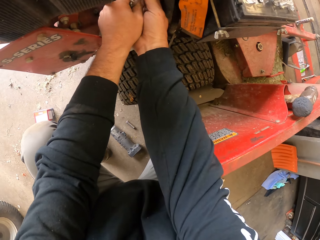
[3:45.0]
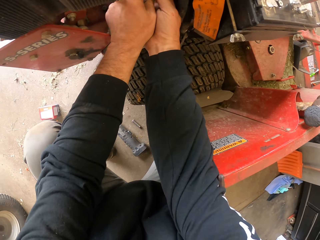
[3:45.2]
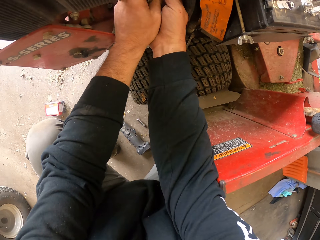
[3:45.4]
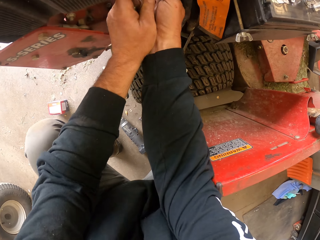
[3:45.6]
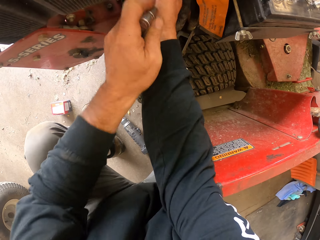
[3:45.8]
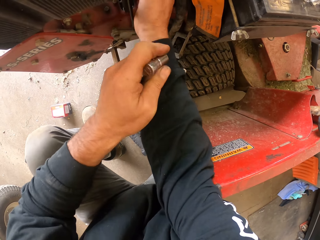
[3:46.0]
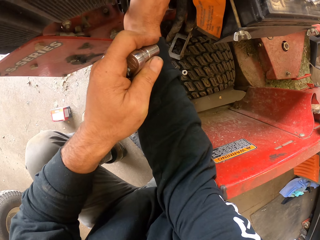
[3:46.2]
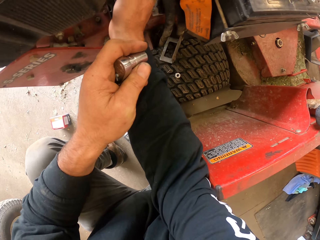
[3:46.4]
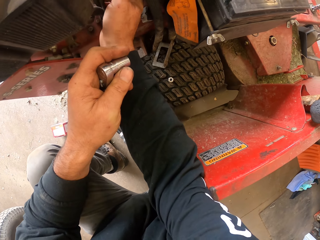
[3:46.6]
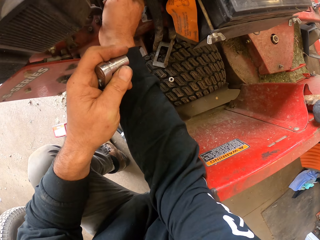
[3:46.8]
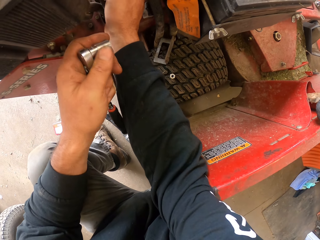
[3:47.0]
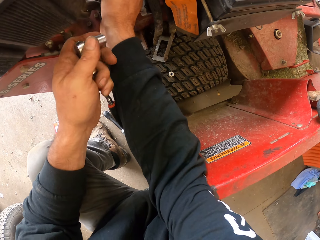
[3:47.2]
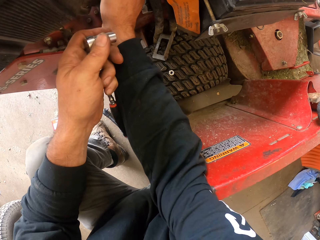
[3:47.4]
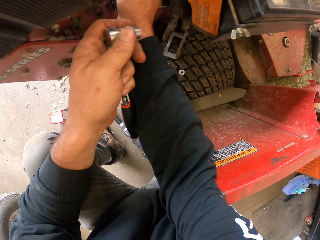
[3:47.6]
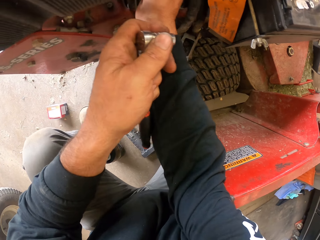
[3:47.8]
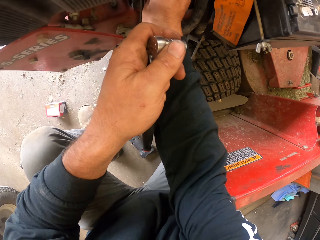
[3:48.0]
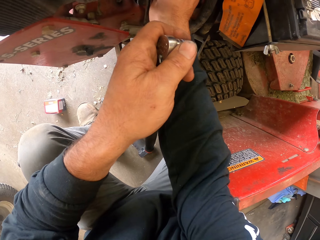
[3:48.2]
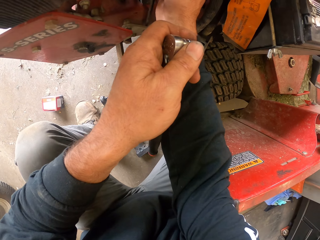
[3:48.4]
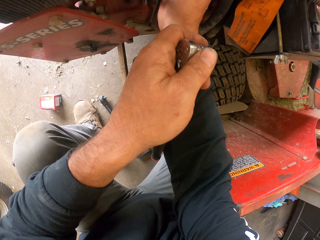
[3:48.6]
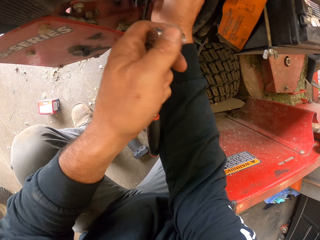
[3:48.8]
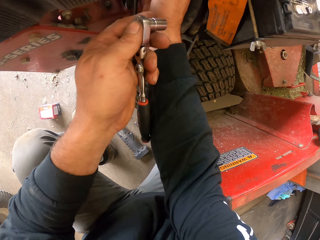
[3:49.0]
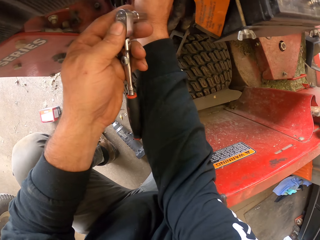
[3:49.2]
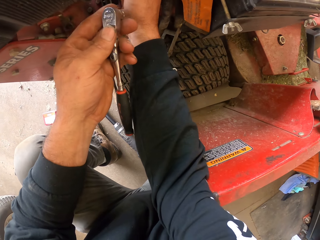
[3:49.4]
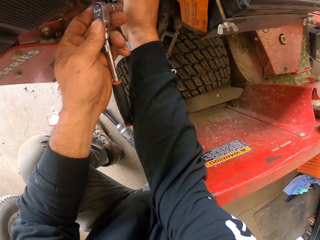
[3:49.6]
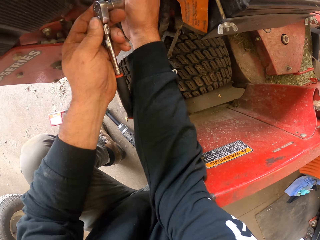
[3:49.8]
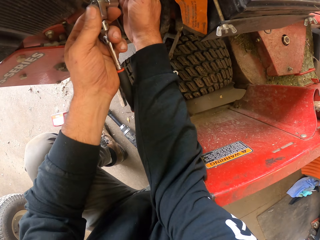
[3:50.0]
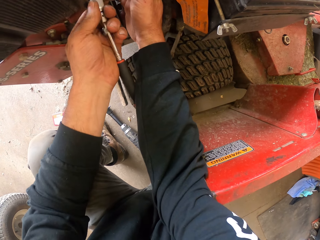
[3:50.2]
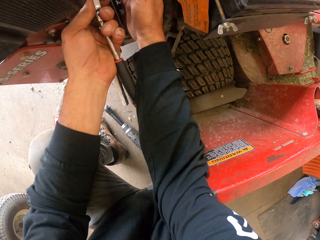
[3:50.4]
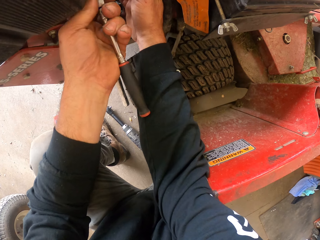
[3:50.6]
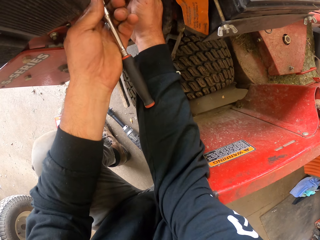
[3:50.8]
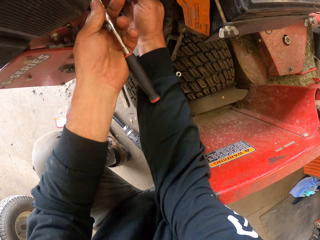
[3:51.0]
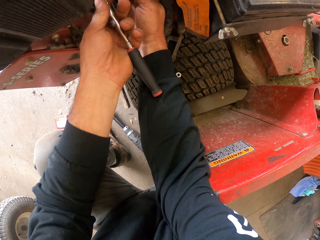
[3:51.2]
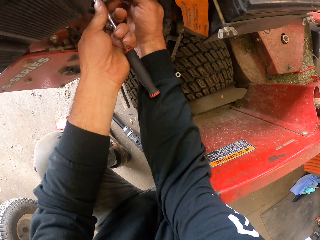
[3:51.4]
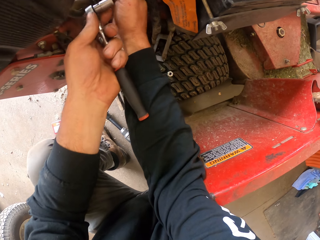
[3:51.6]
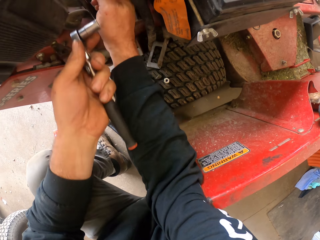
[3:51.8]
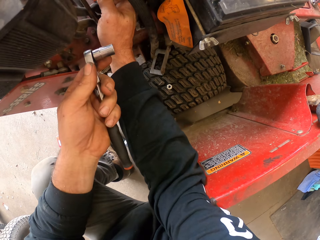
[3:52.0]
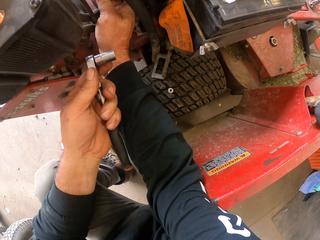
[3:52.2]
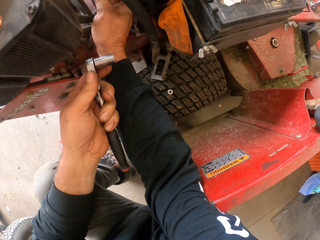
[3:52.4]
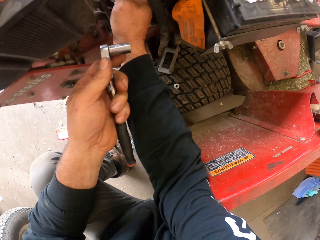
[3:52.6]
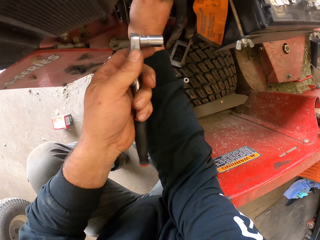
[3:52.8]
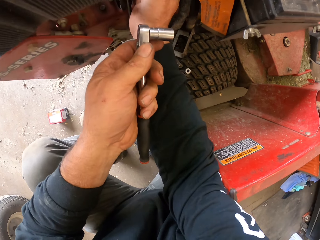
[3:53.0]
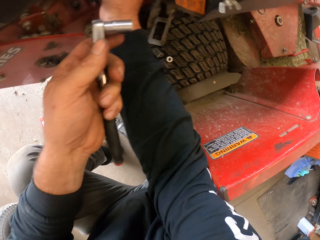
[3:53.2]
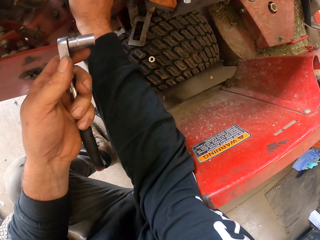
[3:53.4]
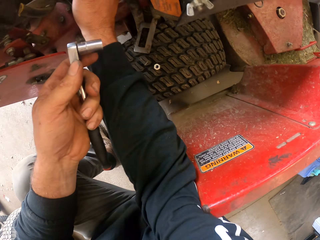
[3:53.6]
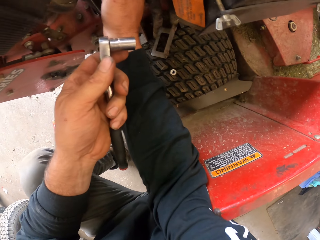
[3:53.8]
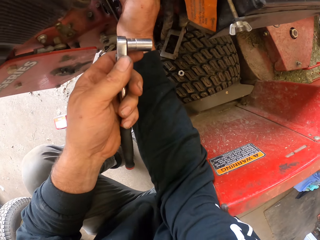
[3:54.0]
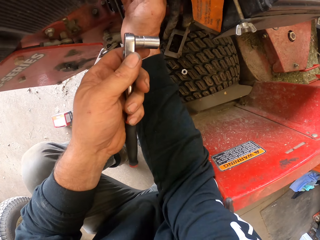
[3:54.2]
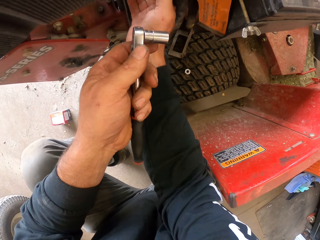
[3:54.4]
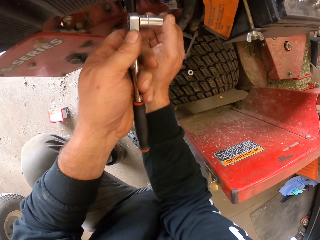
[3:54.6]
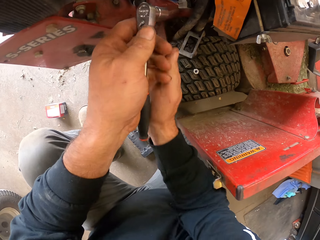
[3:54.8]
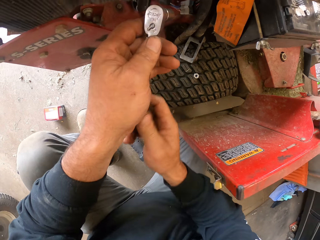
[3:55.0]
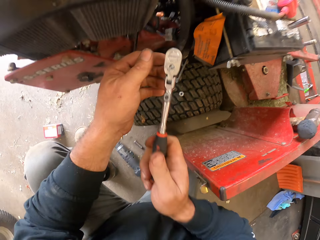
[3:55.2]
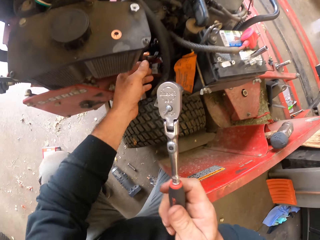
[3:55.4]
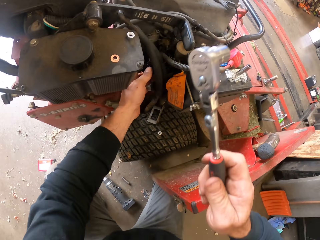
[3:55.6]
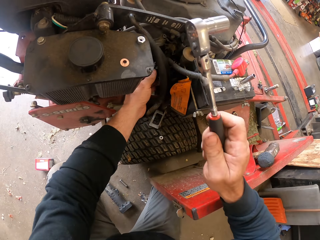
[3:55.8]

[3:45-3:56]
The camera wearer holds a flank handle with the left hand. They fix something on the lawn mower.

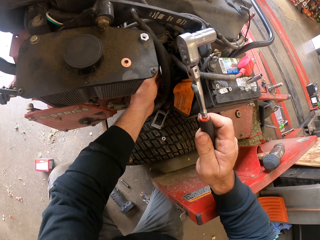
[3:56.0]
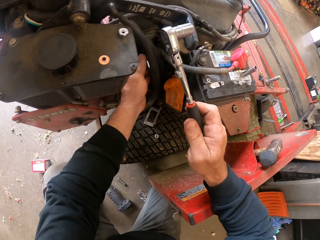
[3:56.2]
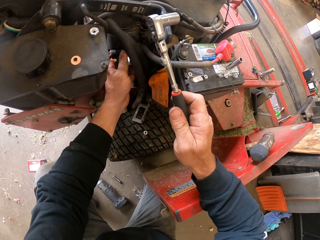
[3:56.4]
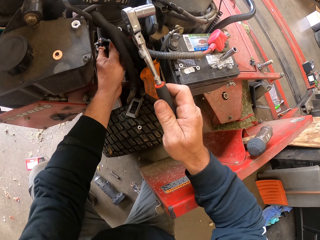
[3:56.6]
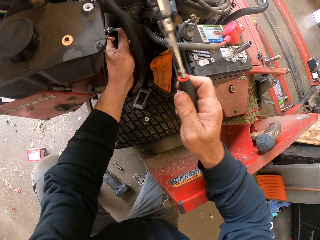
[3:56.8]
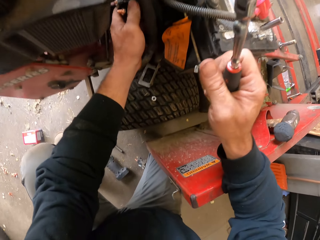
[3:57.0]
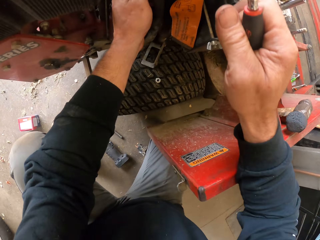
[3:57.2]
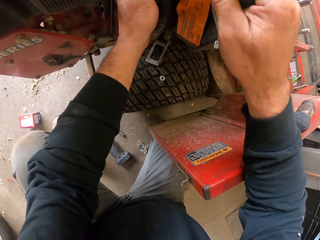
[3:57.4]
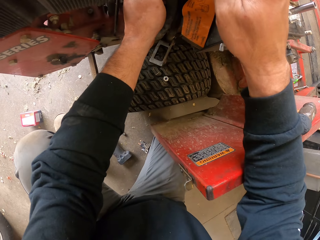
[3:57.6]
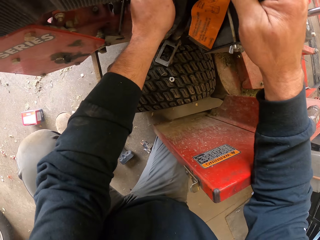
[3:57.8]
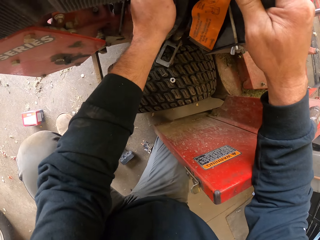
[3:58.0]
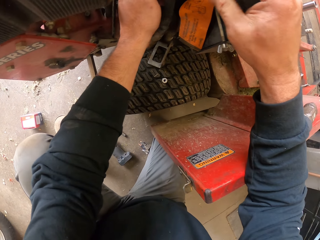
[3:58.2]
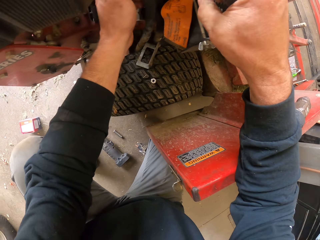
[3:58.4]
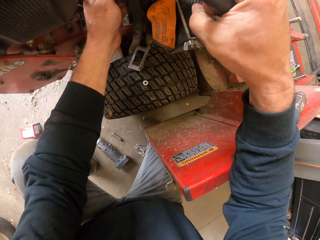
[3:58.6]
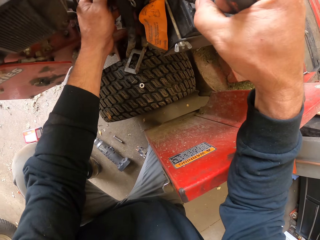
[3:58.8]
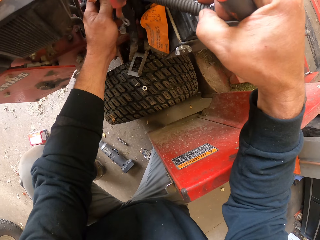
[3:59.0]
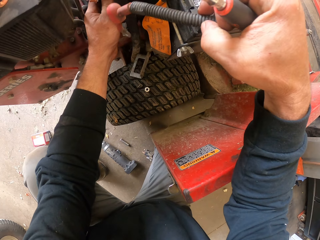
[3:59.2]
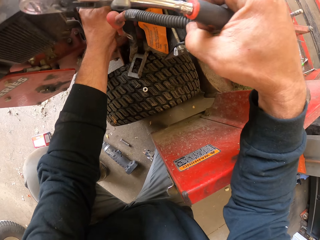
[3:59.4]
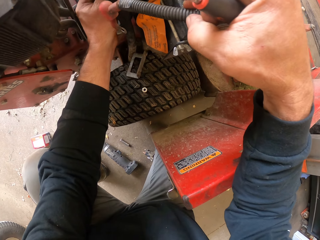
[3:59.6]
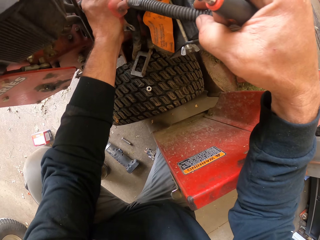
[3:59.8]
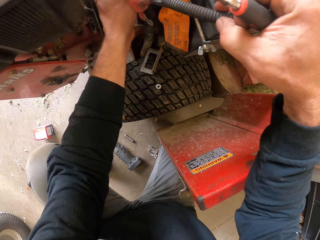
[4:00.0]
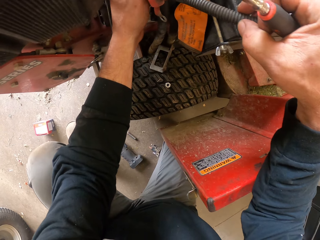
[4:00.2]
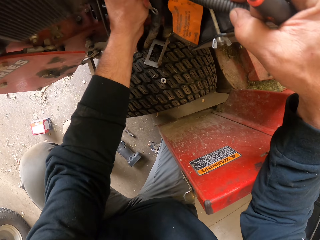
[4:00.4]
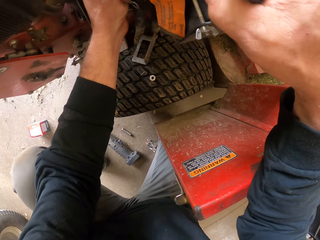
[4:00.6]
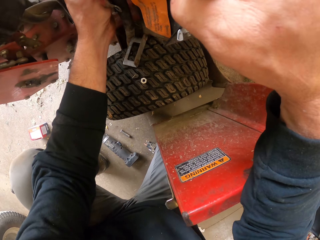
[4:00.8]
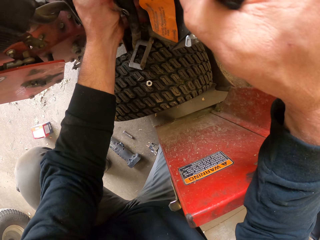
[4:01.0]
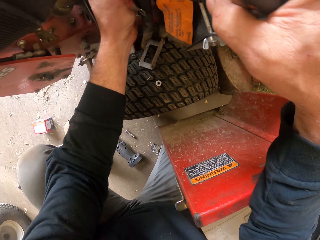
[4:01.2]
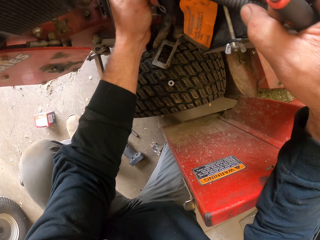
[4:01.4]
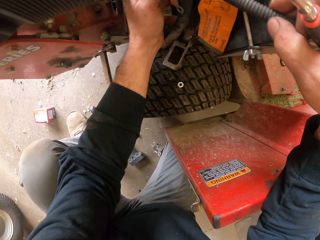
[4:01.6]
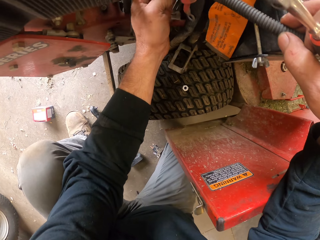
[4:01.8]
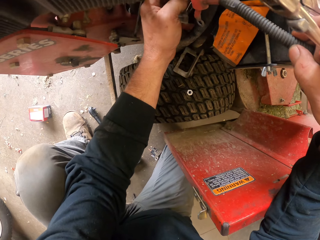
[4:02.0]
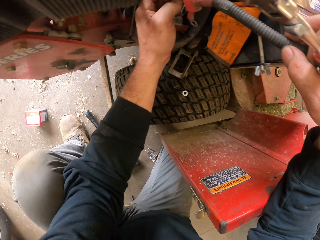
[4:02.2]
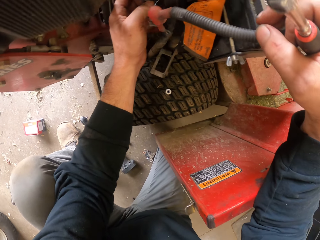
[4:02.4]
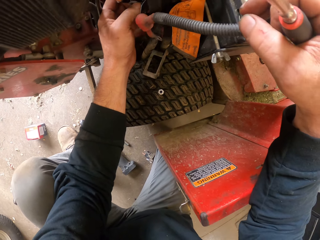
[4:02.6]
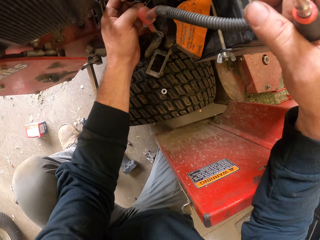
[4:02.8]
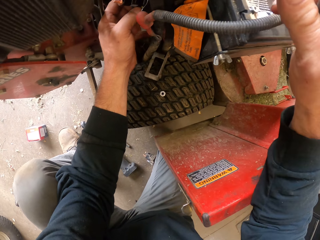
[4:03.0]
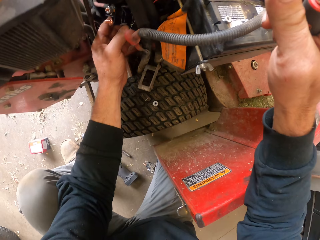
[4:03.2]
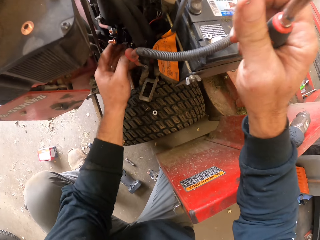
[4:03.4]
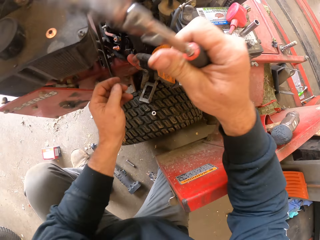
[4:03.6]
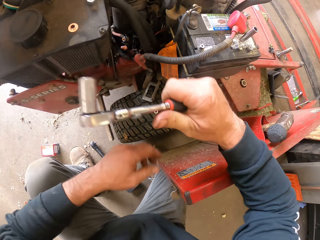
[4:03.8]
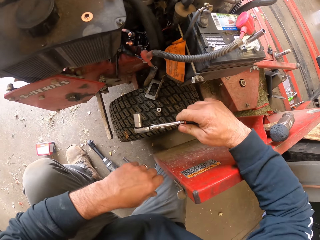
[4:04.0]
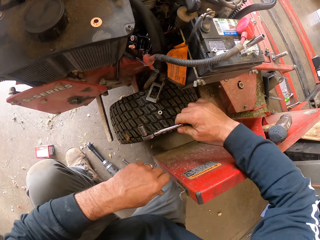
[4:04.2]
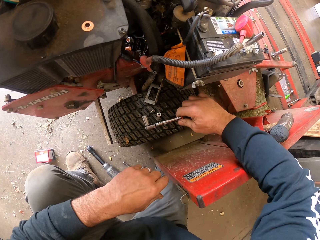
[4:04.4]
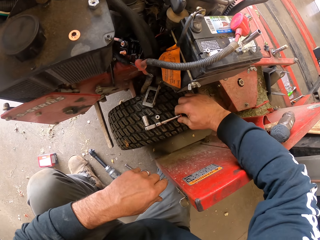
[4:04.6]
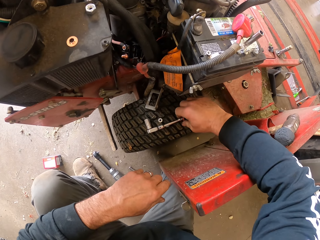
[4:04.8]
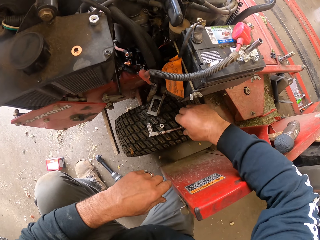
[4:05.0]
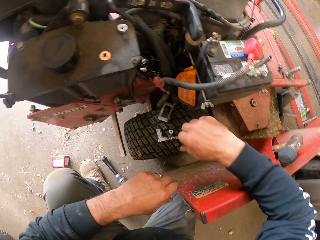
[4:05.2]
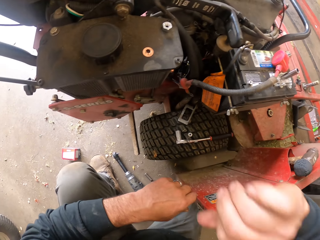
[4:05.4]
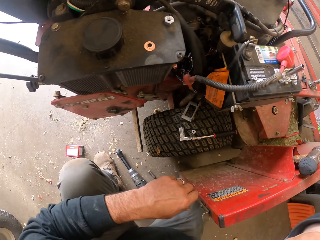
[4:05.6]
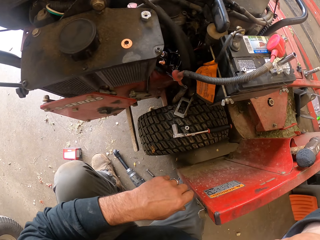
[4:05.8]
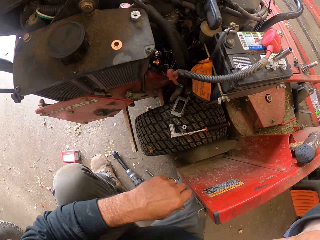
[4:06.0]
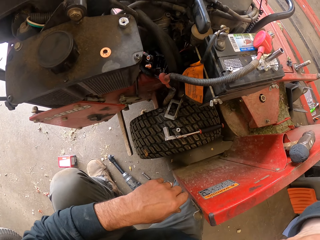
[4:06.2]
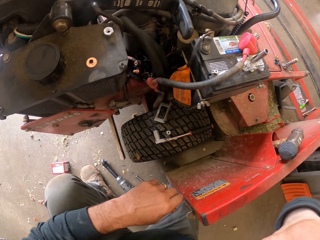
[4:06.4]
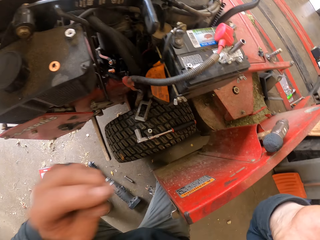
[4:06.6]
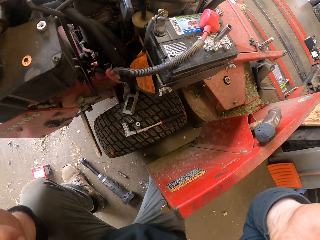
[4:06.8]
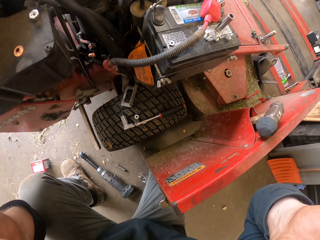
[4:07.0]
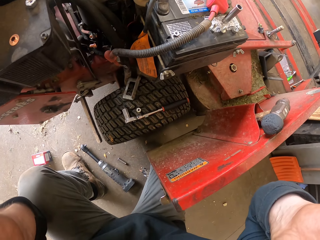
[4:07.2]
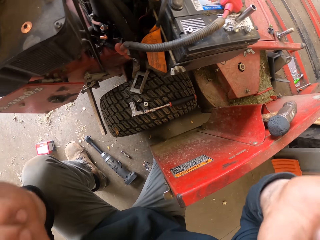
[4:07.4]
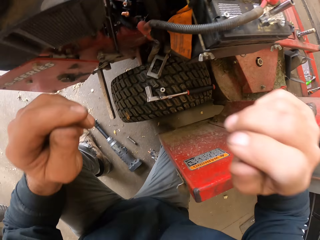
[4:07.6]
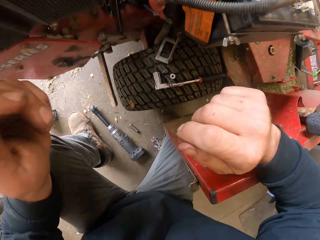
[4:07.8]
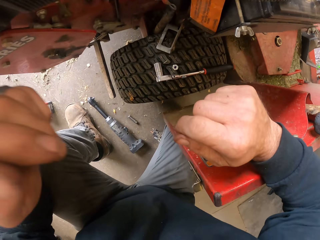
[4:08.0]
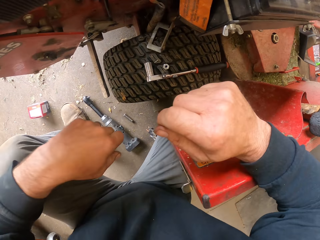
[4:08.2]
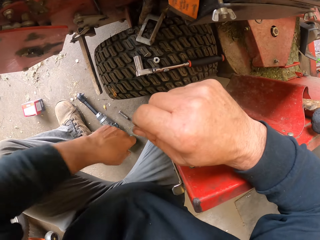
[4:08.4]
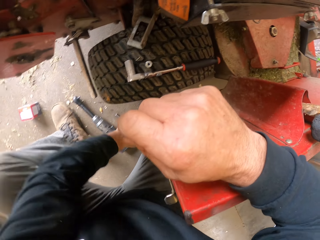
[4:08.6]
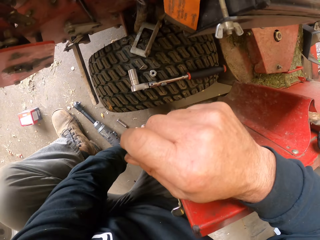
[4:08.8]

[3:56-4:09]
The camera wearer touches the ratchet in his right hand. He puts the socket handle on the tyre. He raises a hand.
